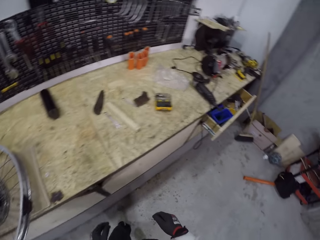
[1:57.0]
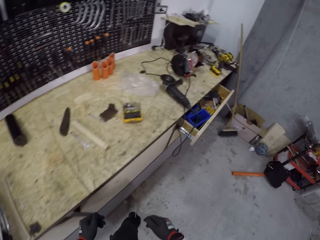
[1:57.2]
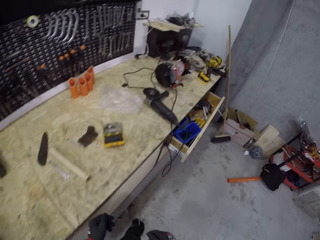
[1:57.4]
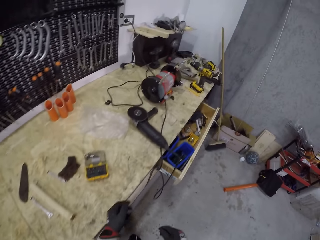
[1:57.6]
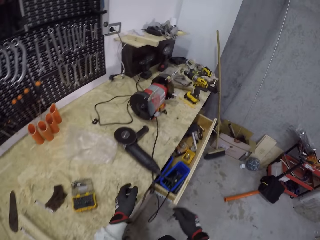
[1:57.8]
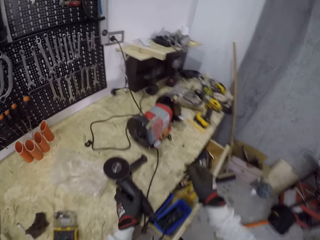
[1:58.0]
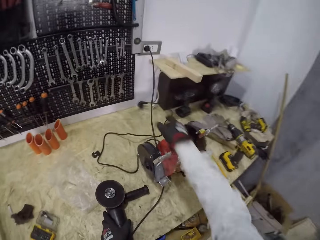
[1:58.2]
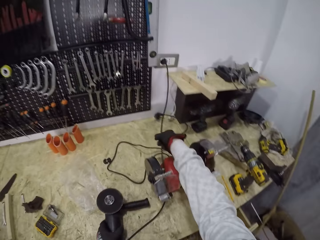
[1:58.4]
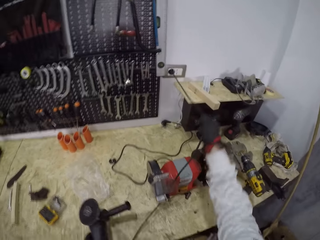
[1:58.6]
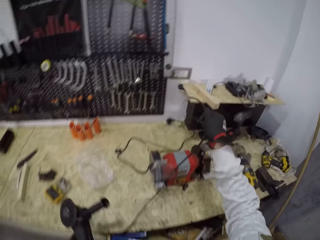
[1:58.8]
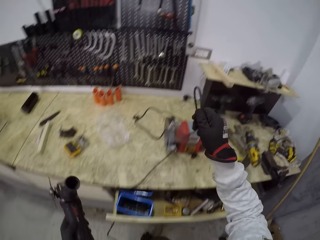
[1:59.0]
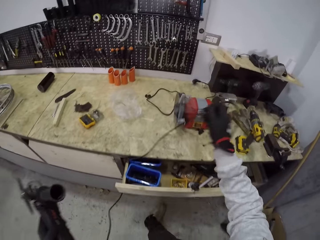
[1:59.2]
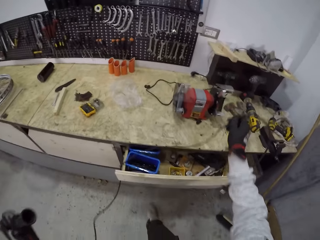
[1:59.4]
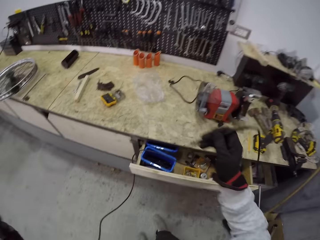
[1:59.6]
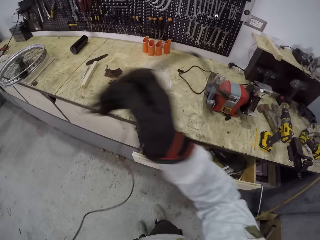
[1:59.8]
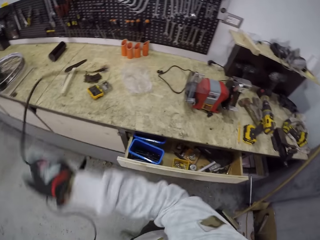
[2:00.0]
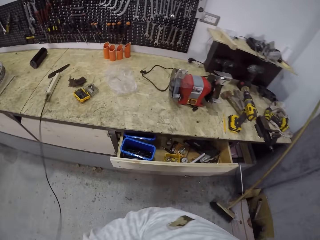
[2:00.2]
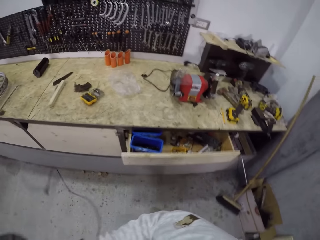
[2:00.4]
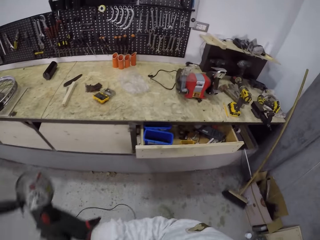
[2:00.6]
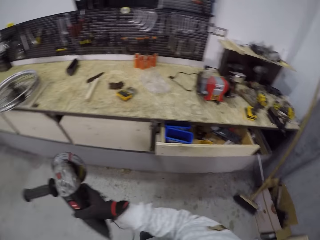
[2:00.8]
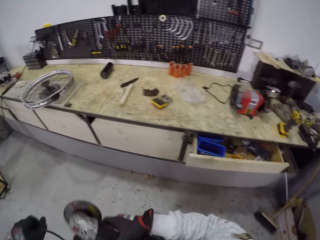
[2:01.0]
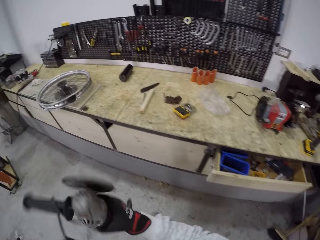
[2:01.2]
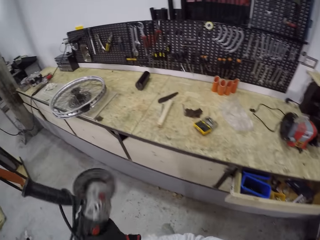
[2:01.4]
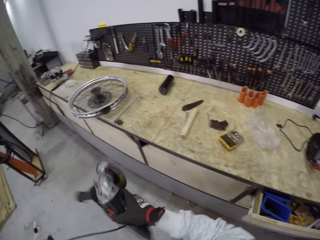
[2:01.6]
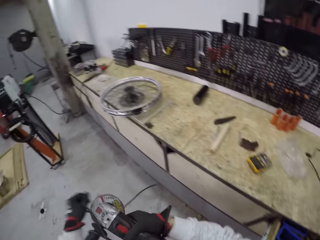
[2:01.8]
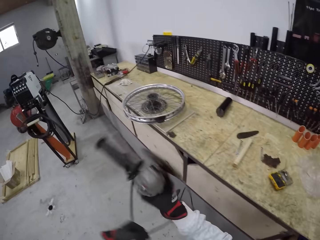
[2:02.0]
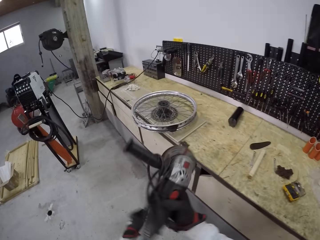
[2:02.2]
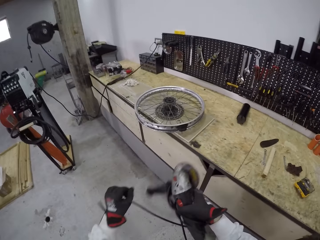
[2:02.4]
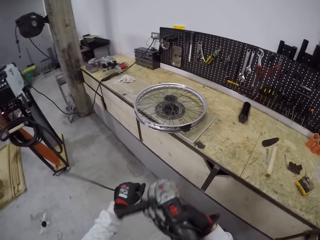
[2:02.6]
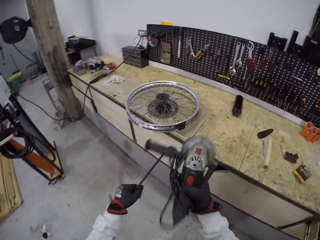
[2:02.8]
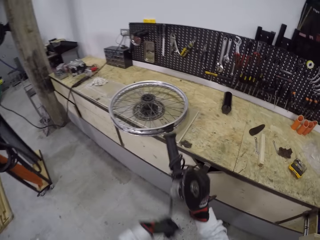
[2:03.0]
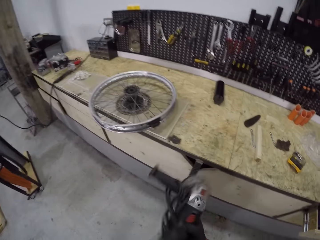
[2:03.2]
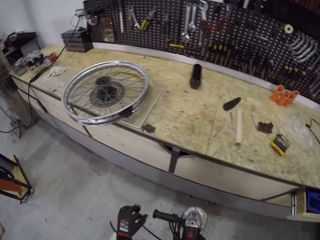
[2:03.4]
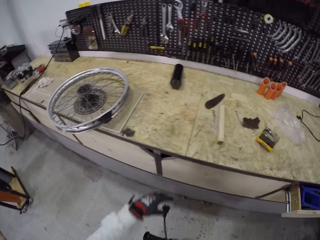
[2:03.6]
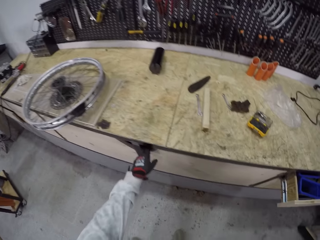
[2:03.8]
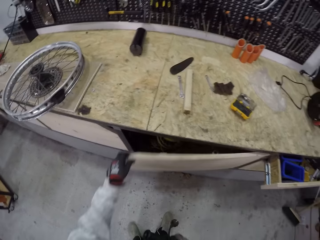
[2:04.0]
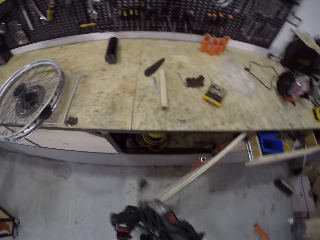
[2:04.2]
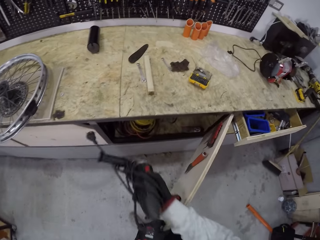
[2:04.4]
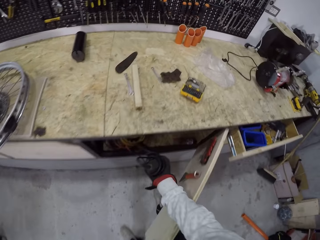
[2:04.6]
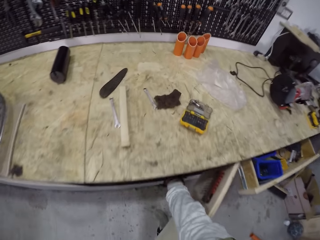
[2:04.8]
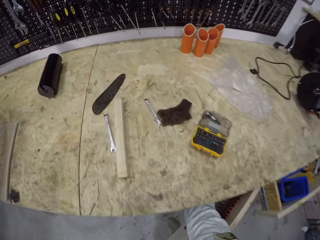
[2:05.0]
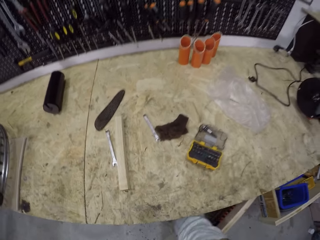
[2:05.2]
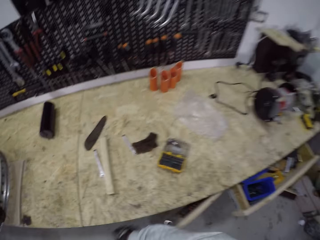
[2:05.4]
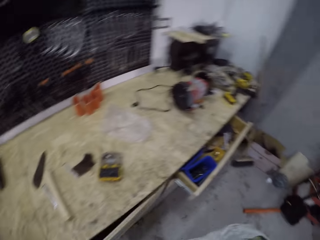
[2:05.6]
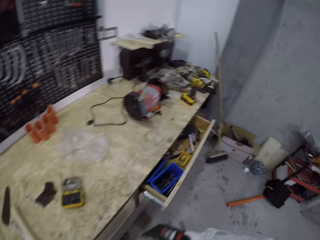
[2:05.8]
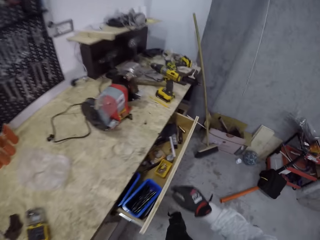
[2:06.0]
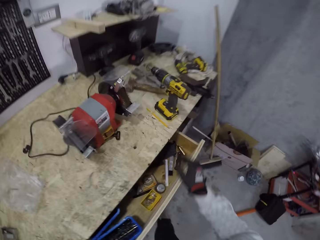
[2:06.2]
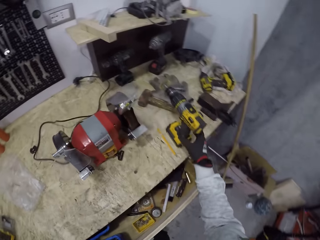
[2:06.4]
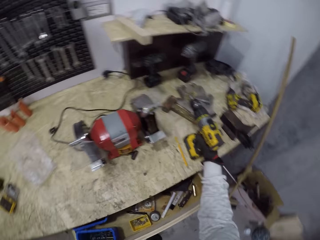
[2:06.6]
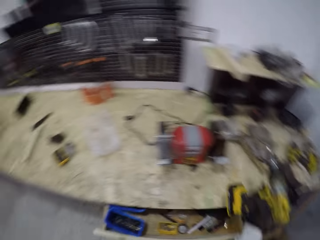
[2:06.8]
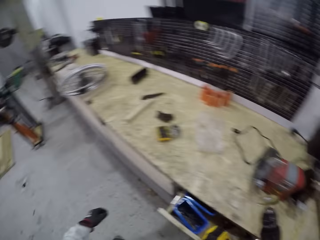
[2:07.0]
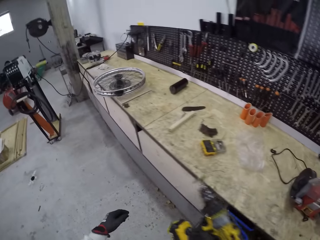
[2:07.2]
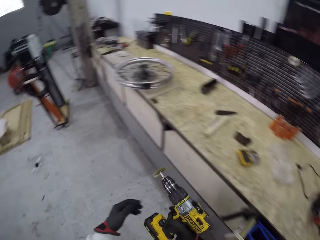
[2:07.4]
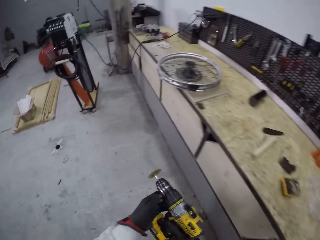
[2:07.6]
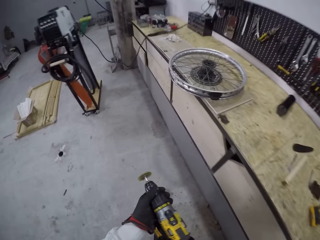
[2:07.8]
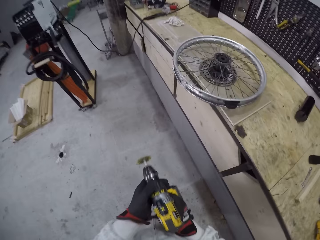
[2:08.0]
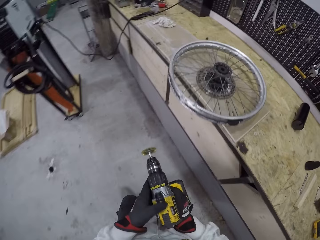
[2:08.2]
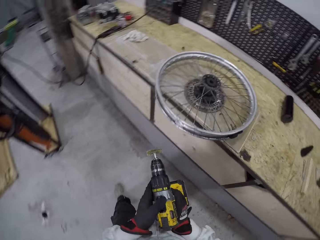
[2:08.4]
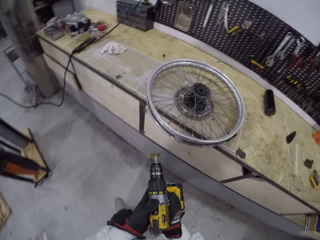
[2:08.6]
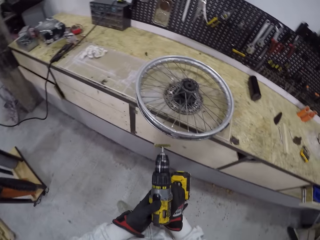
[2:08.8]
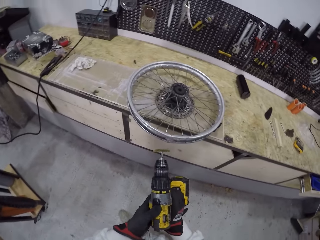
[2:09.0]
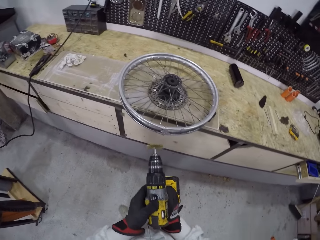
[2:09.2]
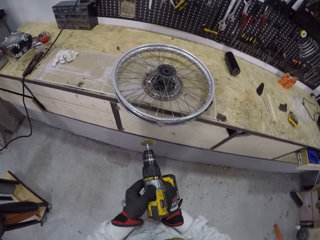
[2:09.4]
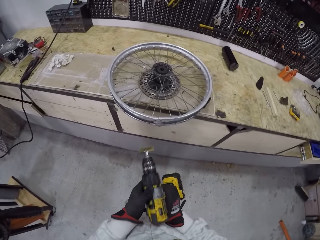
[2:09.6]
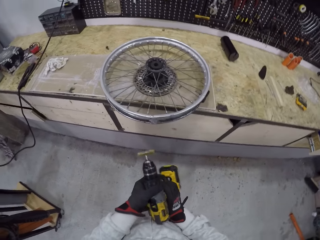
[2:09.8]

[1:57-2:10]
The camera wearer walks around. He picks up a circular saw or grinder from the table with his left hand. He unplugs a cable from a socket with his right hand. He carries the cable. He holds the circular saw with his right hand and wraps the cable around the circular saw with his left hand. He opens the cupboard with his left hand, puts the circular saw in the cupboard with his right hand and closes the cupboard with his left hand. He walks to the grinder. He picks up a drill brush from the table with his right hand. He walks to the rim. He holds the drill brush with both hands. He switches the drill brush on with his left hand.

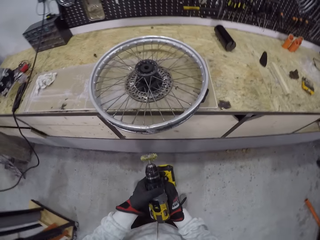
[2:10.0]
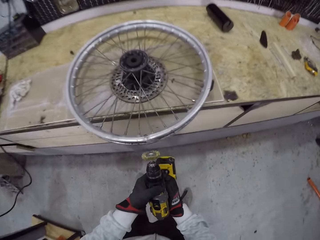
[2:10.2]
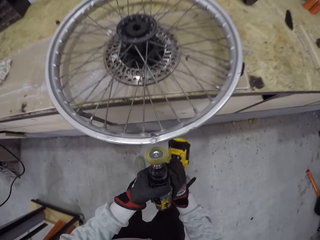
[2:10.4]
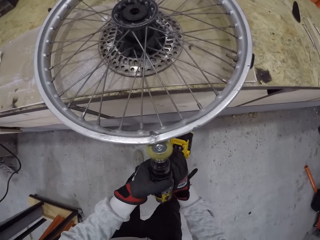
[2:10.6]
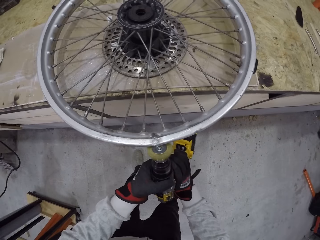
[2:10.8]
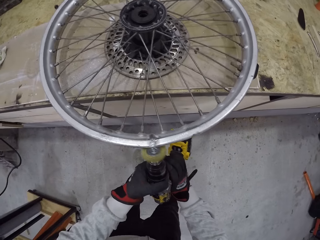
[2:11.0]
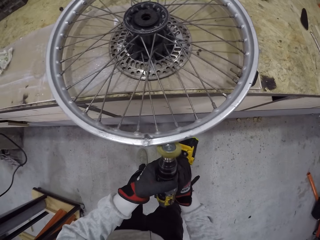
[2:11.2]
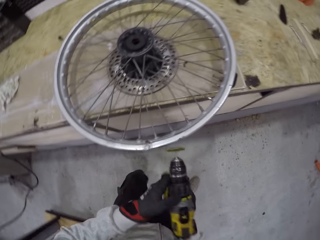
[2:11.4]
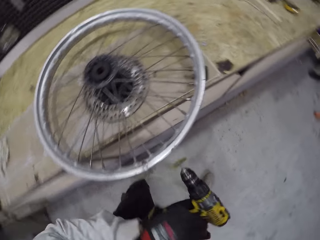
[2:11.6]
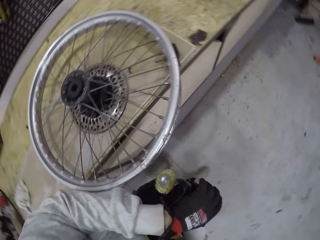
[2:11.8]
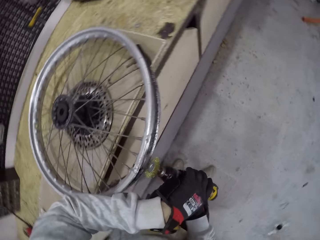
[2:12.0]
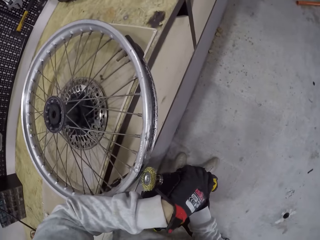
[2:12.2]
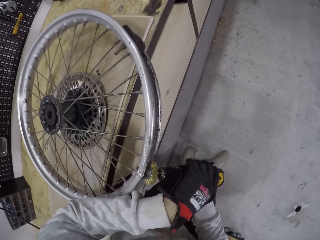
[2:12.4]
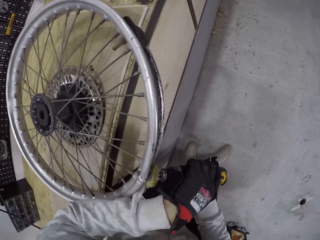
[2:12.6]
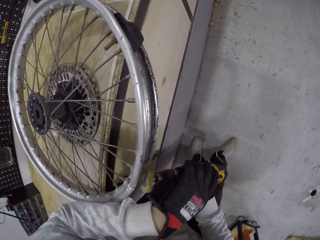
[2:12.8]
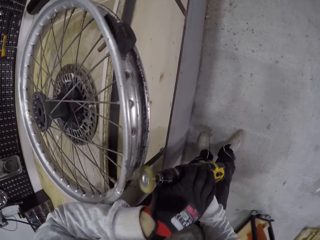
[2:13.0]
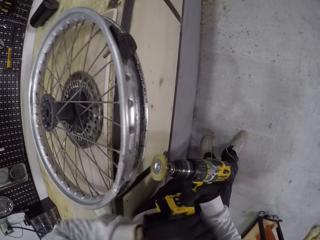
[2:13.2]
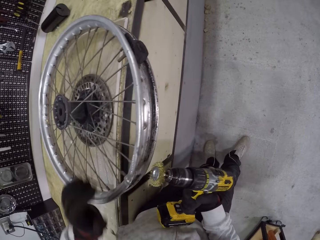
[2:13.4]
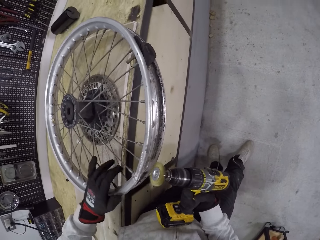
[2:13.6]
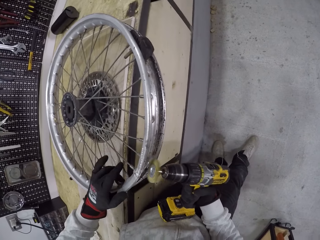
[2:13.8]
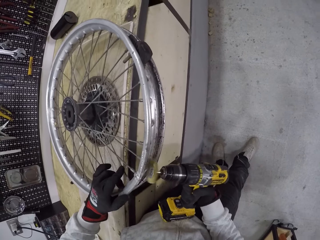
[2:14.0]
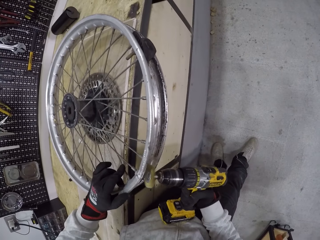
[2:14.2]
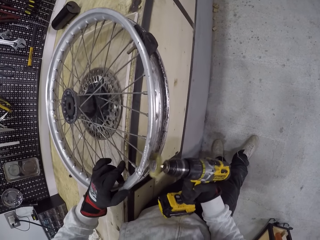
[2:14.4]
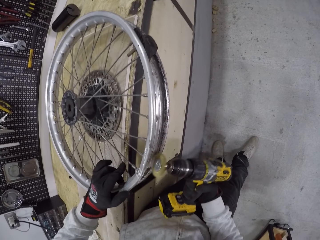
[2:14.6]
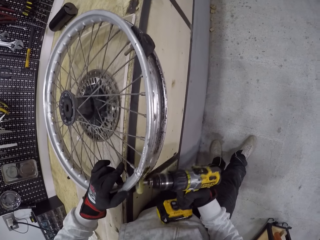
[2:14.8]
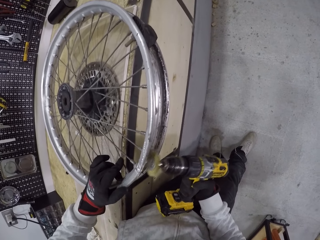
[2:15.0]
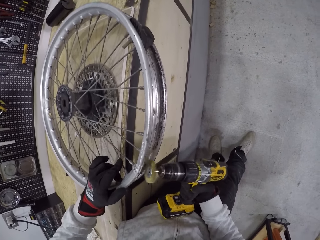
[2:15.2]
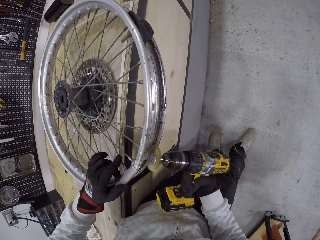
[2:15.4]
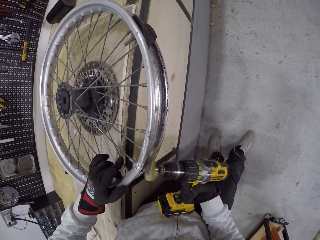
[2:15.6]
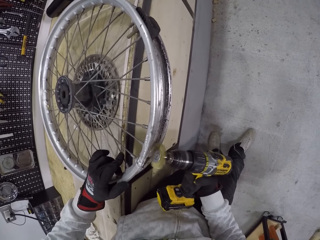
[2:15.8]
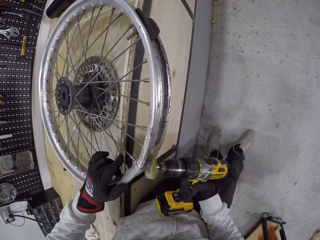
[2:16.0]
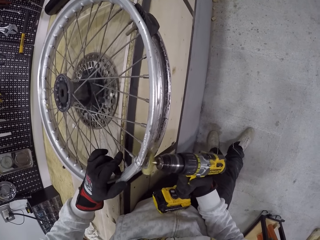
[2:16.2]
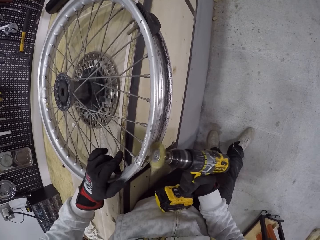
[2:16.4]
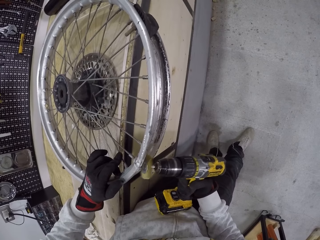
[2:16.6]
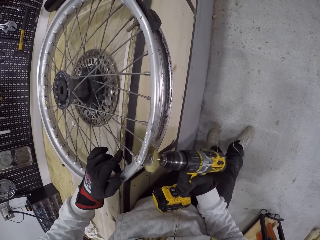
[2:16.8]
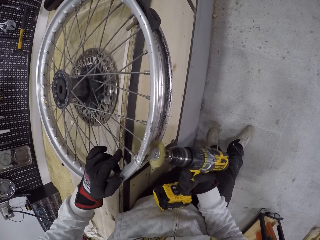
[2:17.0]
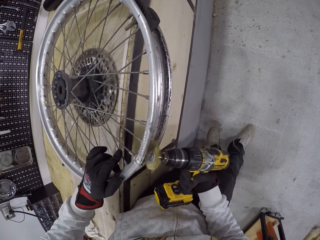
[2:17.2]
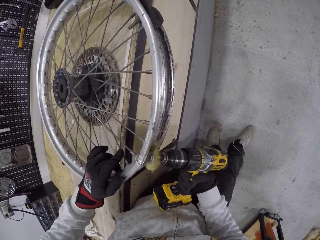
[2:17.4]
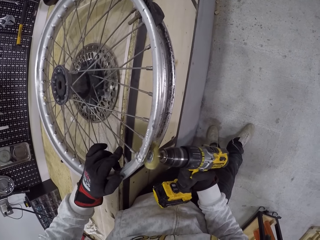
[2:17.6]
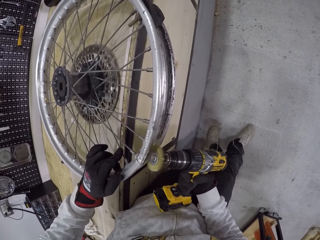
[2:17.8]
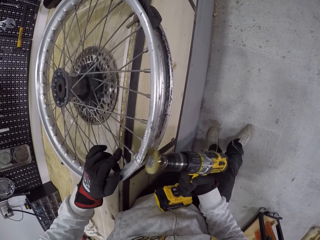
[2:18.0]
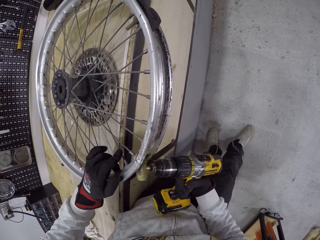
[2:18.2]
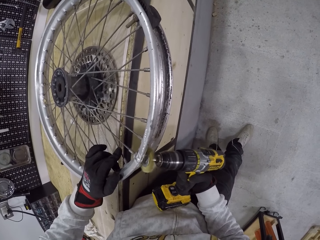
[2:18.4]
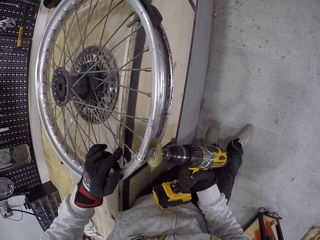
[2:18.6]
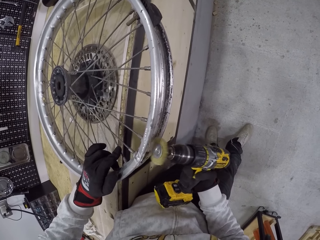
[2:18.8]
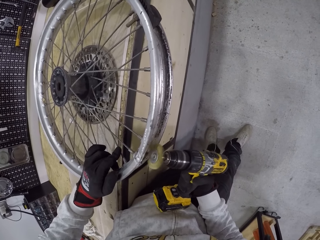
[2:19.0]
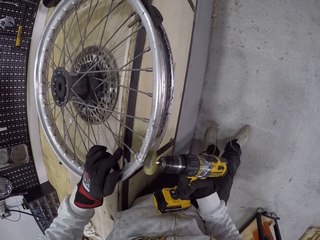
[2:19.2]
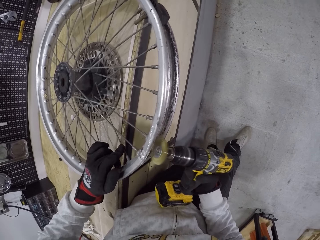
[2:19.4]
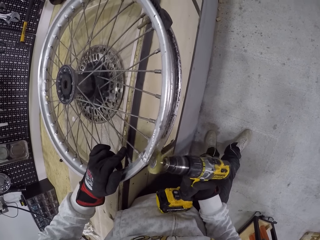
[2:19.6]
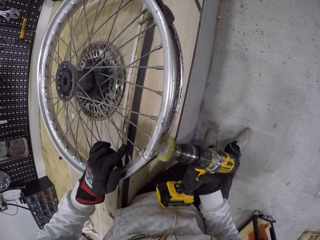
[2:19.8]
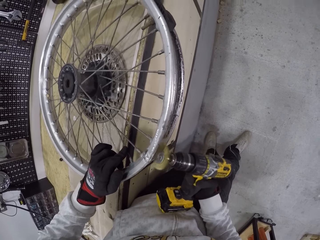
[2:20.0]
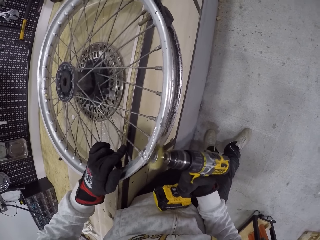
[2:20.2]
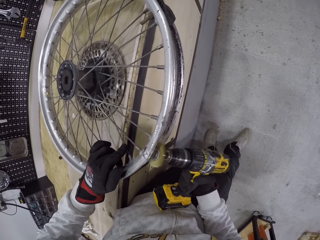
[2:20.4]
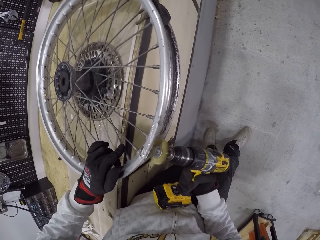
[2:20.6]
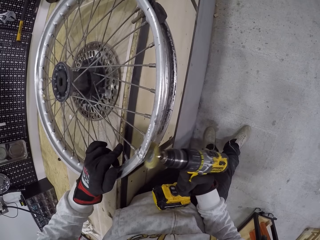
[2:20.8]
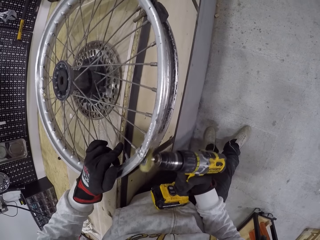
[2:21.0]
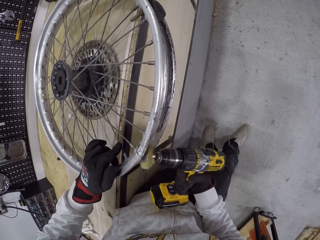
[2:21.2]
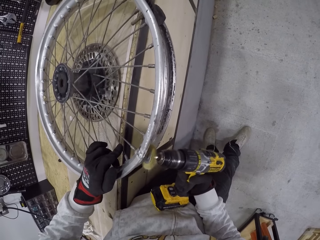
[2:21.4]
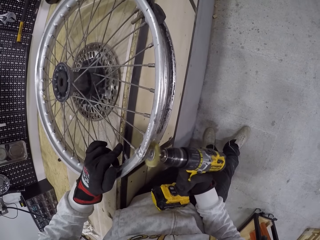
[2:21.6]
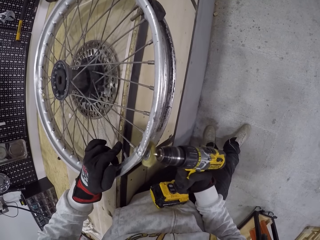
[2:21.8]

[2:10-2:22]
The camera wearer brushes a bike wheel or rim with a drill brush or grinder in his right hand. He holds the bike wheel with his left hand. He grinds the rim with the grinder.
